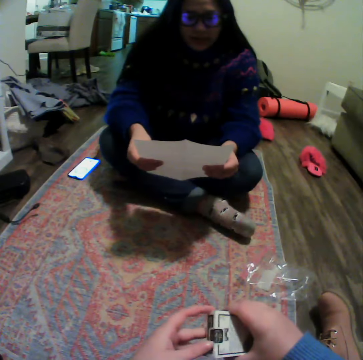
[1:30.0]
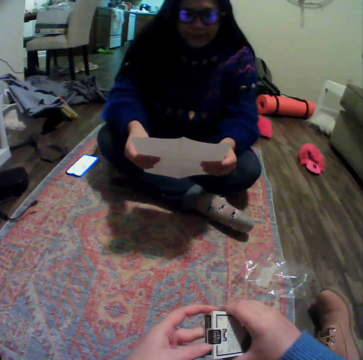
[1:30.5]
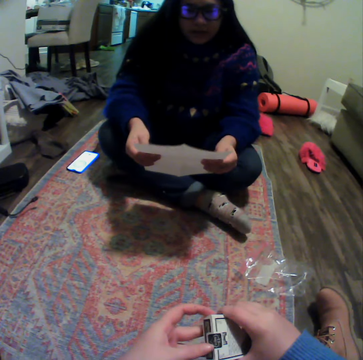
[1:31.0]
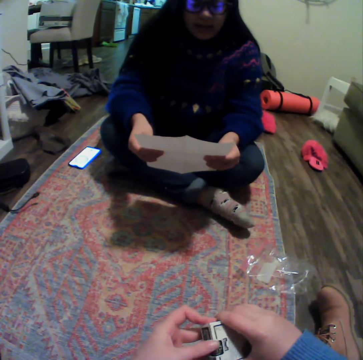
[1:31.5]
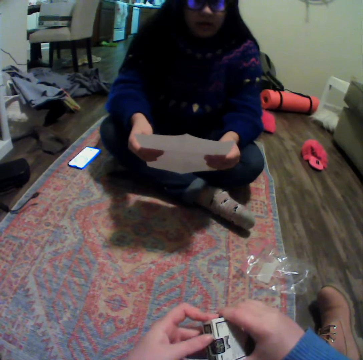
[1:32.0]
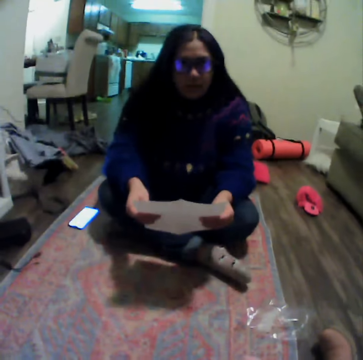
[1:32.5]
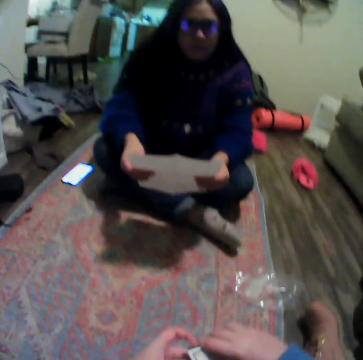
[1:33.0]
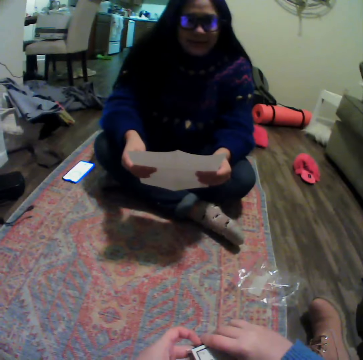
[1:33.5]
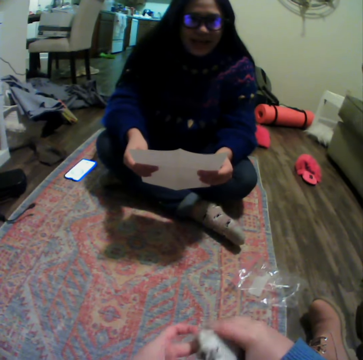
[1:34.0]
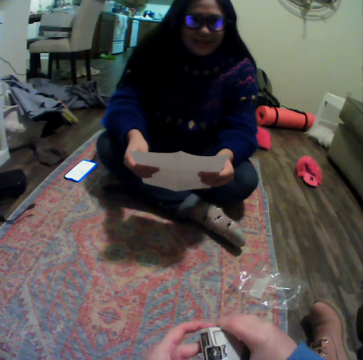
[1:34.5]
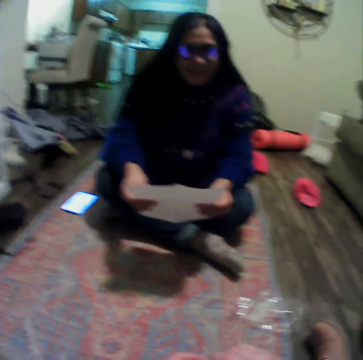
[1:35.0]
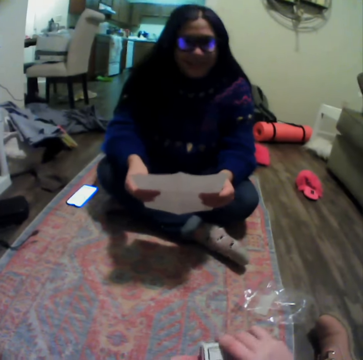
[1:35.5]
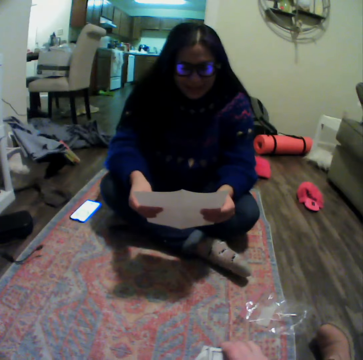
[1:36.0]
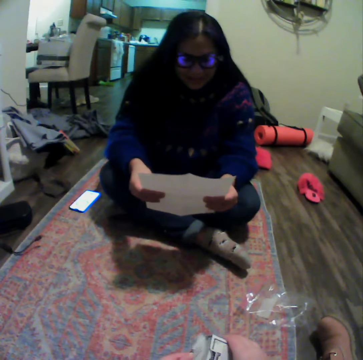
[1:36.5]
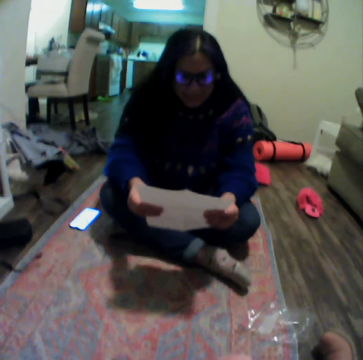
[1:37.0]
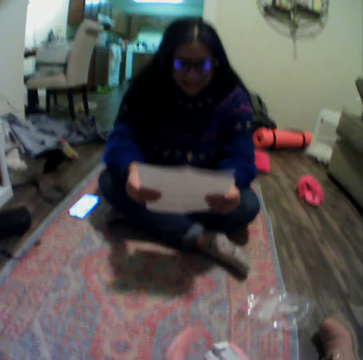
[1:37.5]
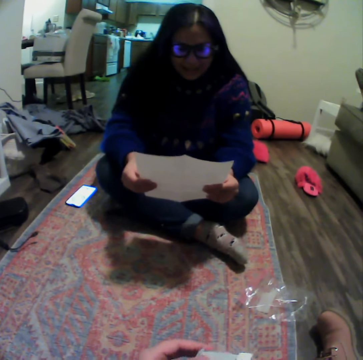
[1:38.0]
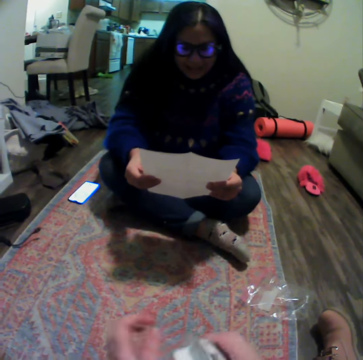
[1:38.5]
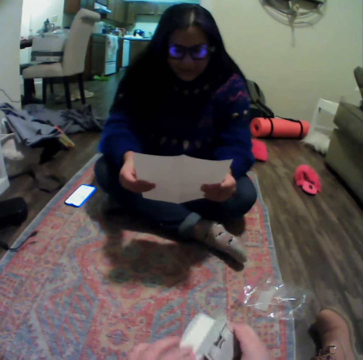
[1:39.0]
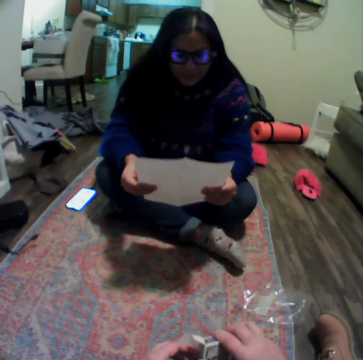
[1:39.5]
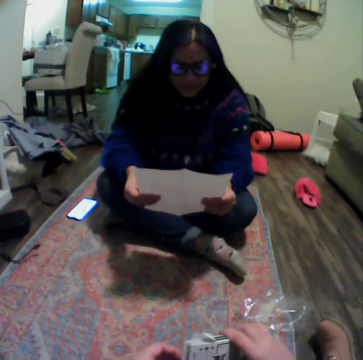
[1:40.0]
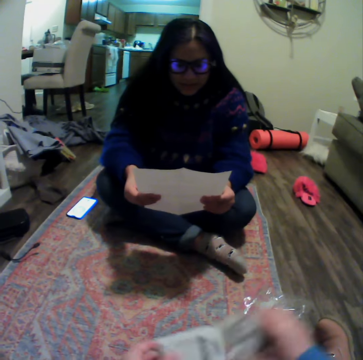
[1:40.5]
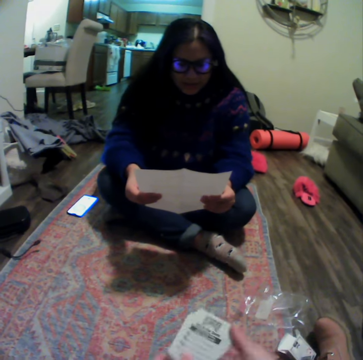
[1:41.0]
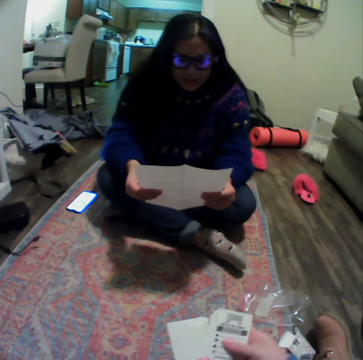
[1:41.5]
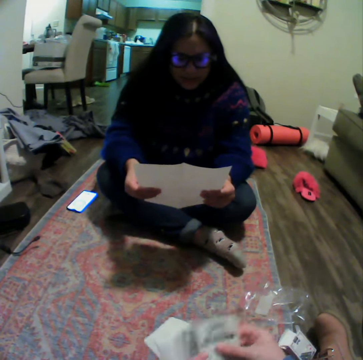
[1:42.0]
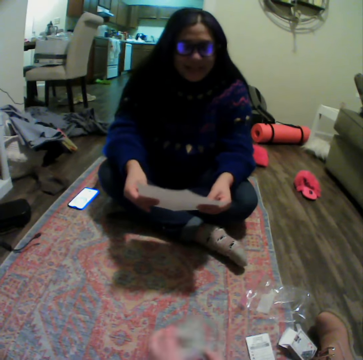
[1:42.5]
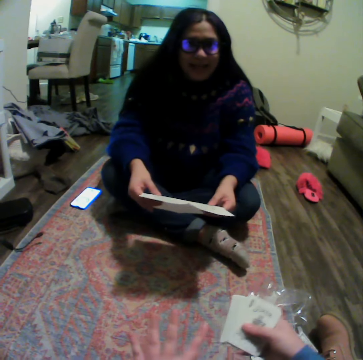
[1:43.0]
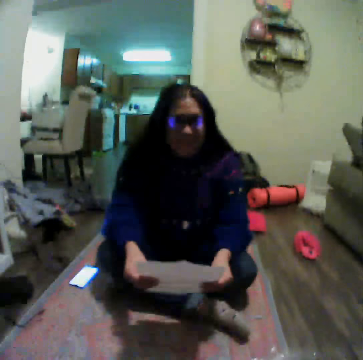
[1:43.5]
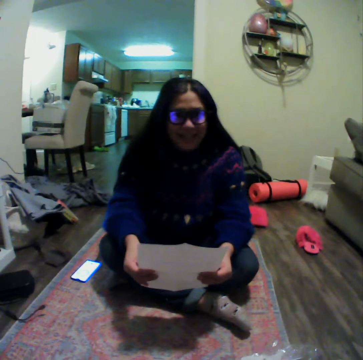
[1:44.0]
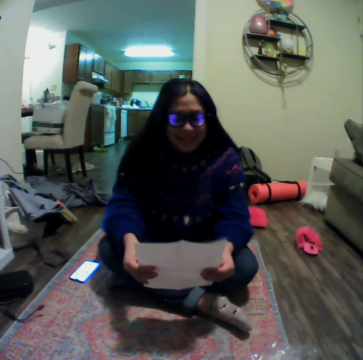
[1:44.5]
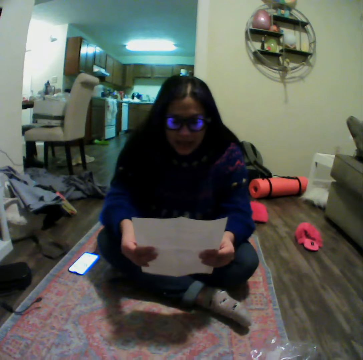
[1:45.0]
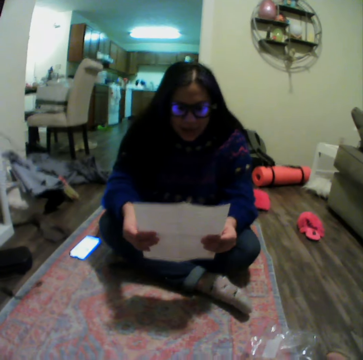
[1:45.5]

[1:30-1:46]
The camera wearer opens the playing card packet. They talk to a lady. They remove the cards from the packet. The lady talks to the camera wearer. The camera wearer drops a card on the floor.

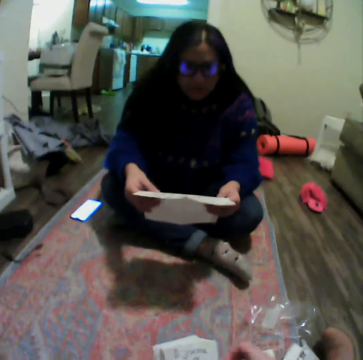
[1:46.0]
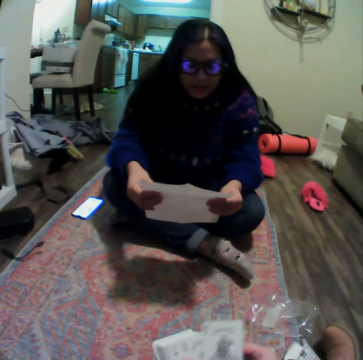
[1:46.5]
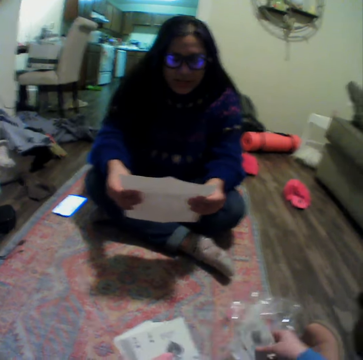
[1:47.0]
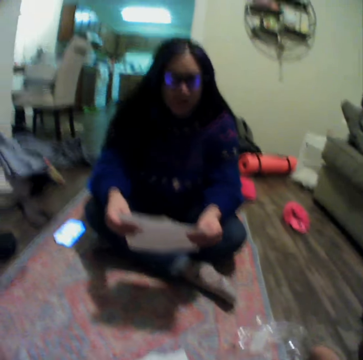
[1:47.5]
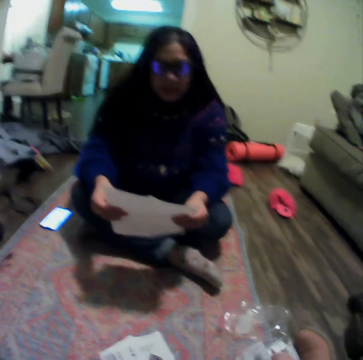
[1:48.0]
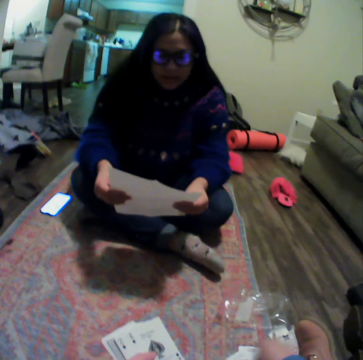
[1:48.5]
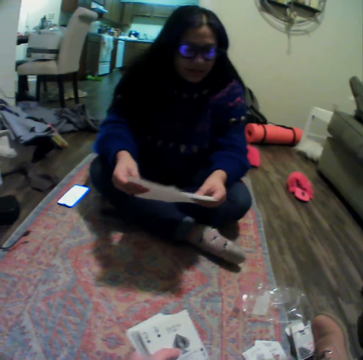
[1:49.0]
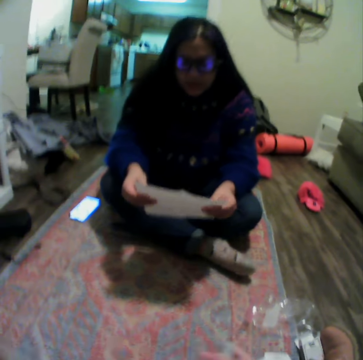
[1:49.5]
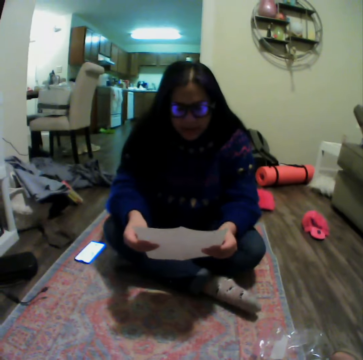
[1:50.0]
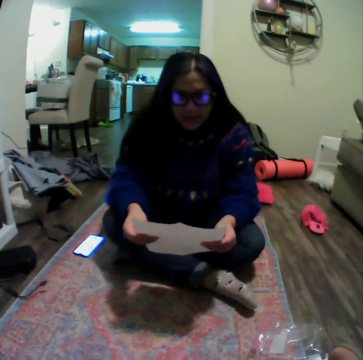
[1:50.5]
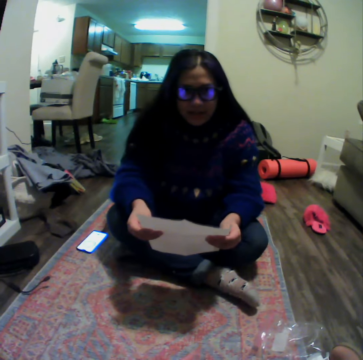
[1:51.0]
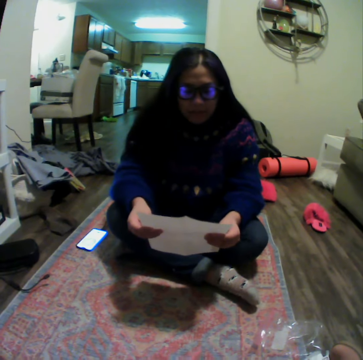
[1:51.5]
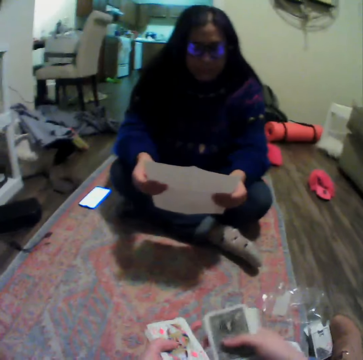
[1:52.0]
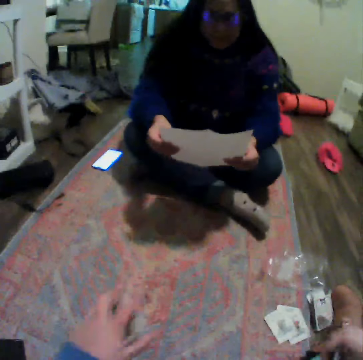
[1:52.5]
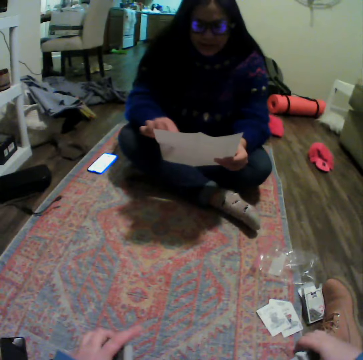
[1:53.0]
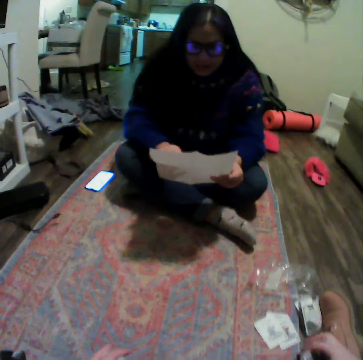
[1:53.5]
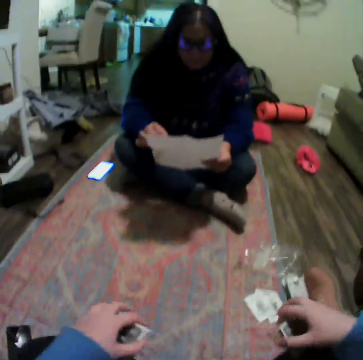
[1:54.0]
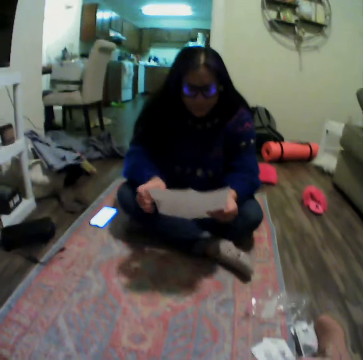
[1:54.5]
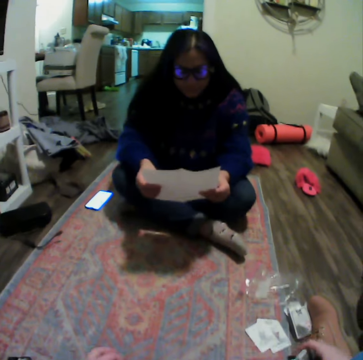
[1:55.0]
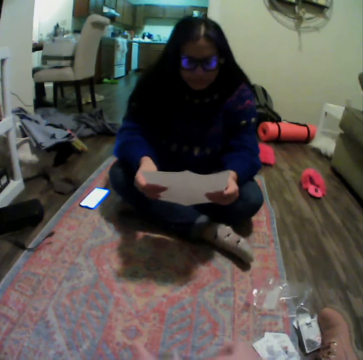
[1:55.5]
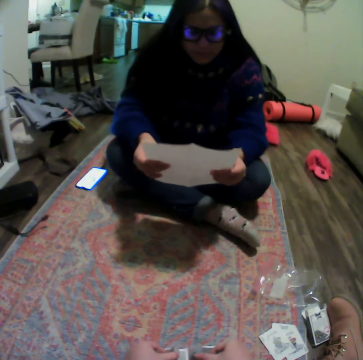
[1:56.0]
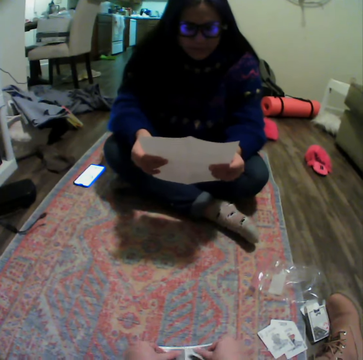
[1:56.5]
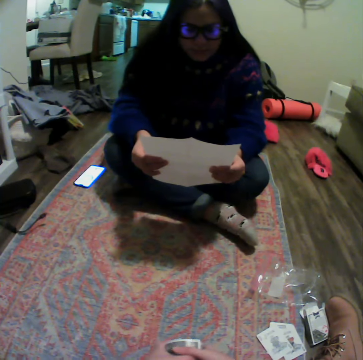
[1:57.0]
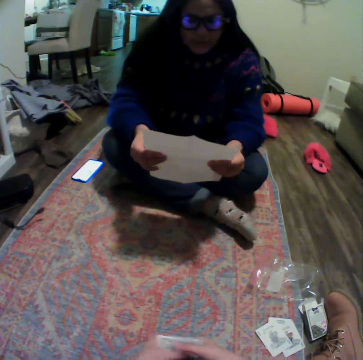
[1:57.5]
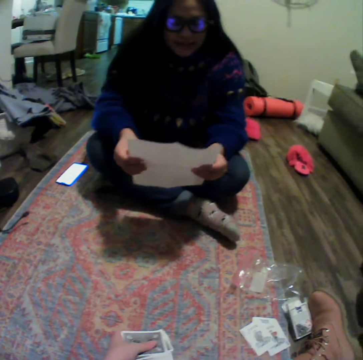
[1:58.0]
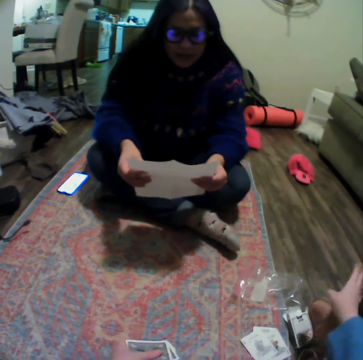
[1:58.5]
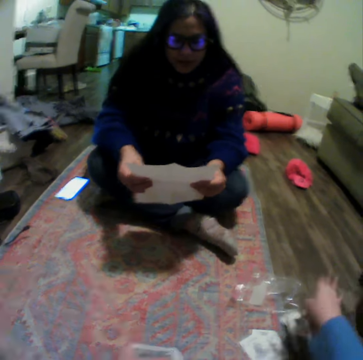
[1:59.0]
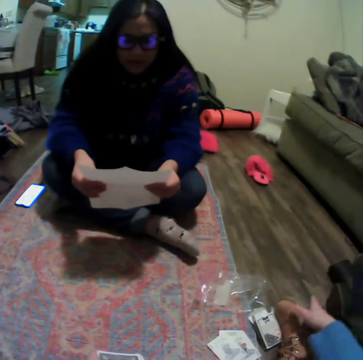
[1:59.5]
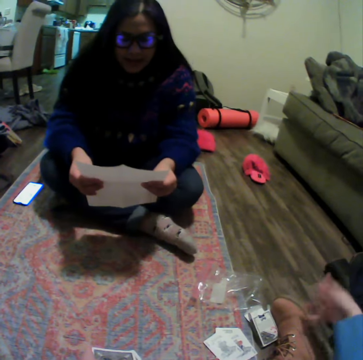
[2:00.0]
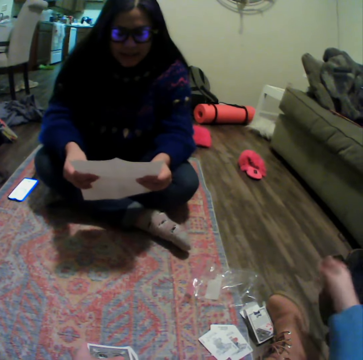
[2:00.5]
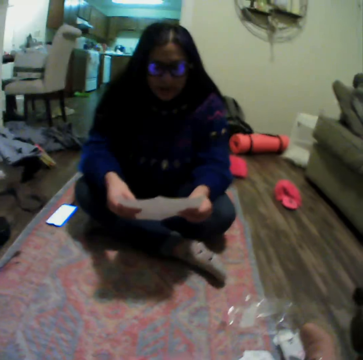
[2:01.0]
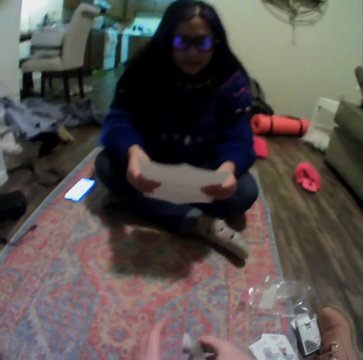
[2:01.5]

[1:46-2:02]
The camera wearer places some cards on the carpet. They drop a card on the floor. They divide the cards. A lady moves her hand. The camera wearer shuffles the cards. The lady reads on the paper. The camera wearer moves their hand.

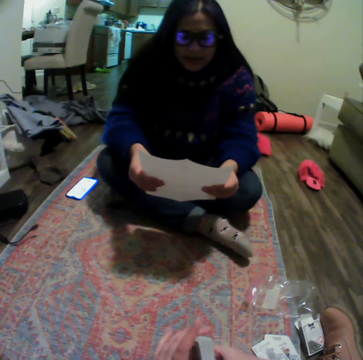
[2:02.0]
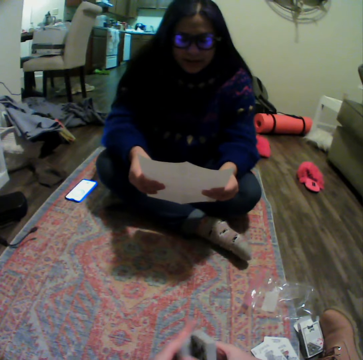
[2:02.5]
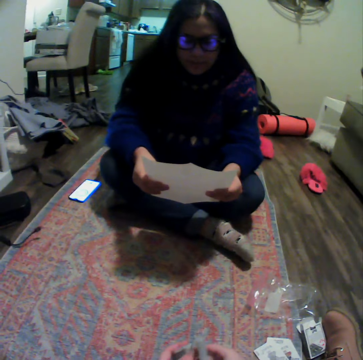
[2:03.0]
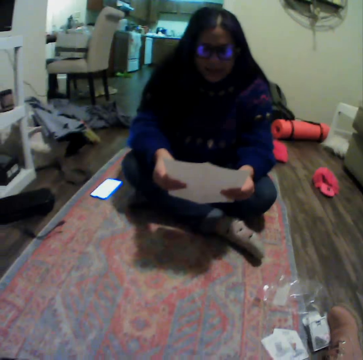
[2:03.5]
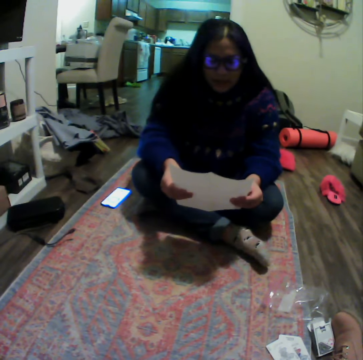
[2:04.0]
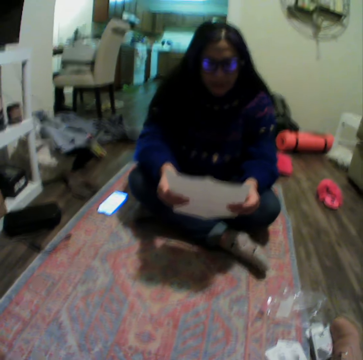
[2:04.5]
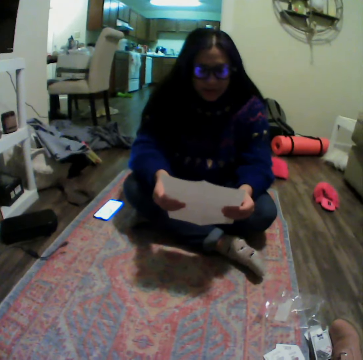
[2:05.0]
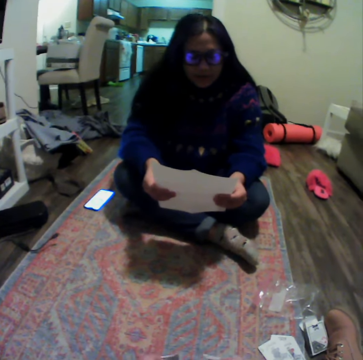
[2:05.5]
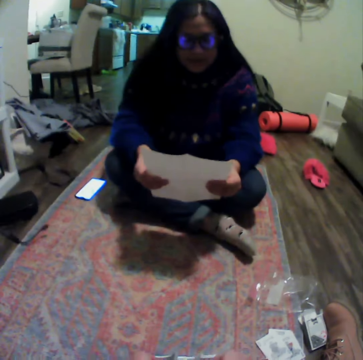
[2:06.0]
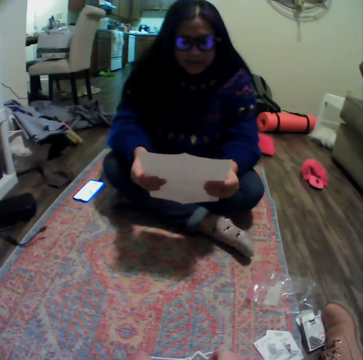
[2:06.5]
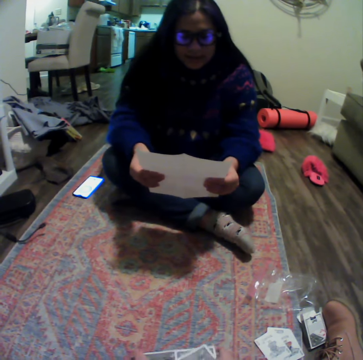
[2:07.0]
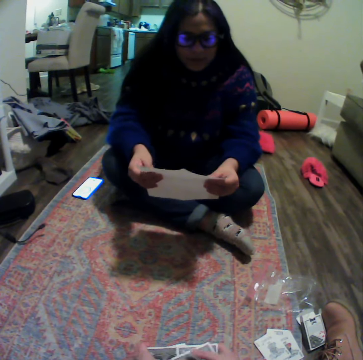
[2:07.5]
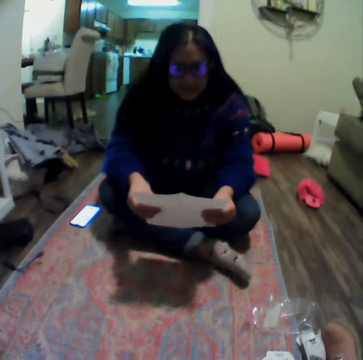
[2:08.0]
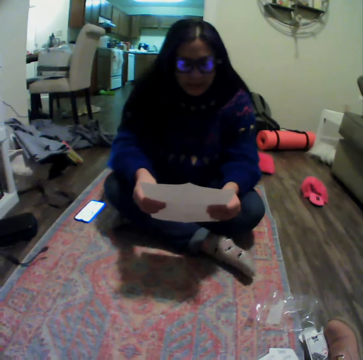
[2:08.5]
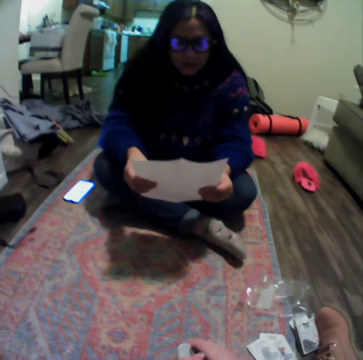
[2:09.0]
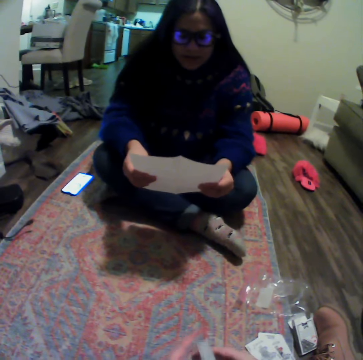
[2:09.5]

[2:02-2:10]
The camera wearer divides the cards. They talk to a lady.
